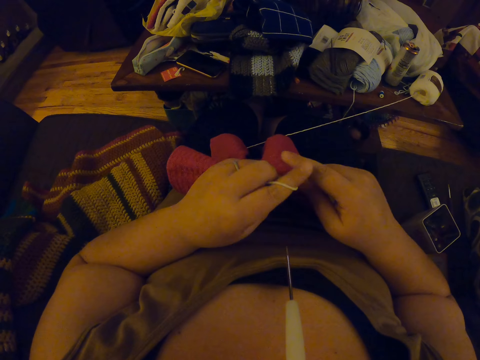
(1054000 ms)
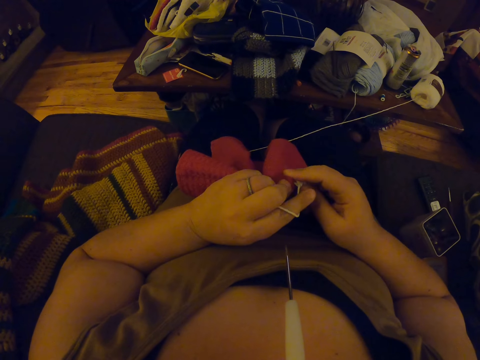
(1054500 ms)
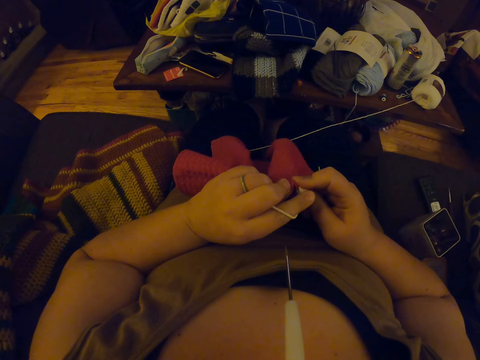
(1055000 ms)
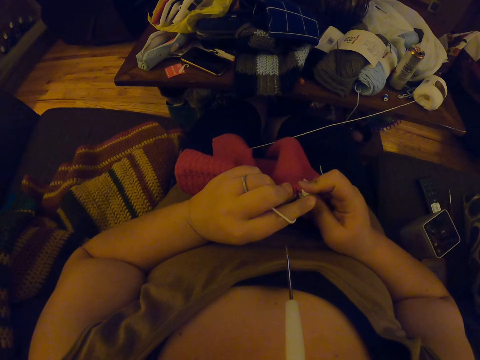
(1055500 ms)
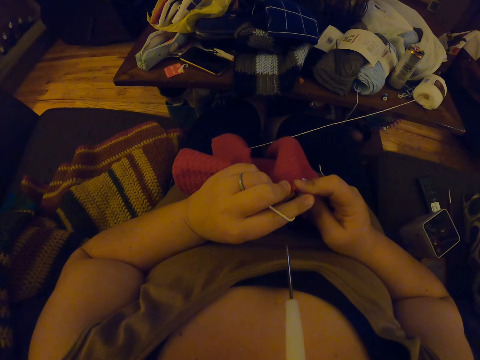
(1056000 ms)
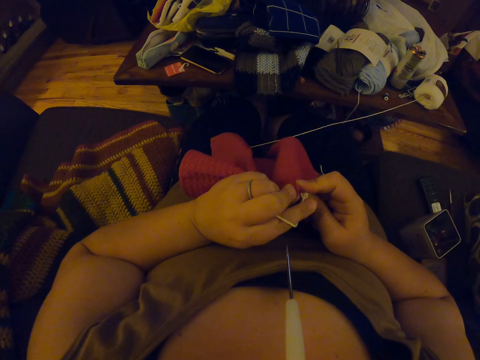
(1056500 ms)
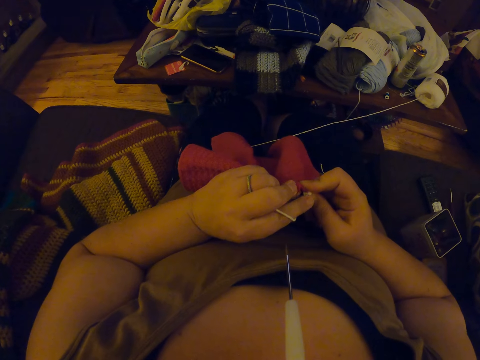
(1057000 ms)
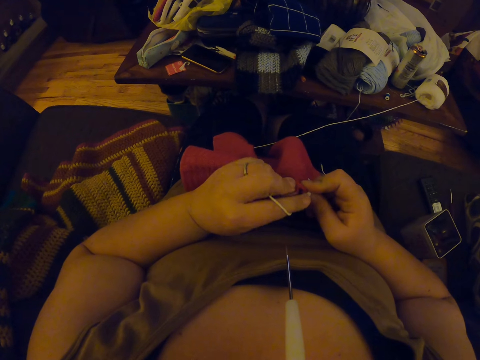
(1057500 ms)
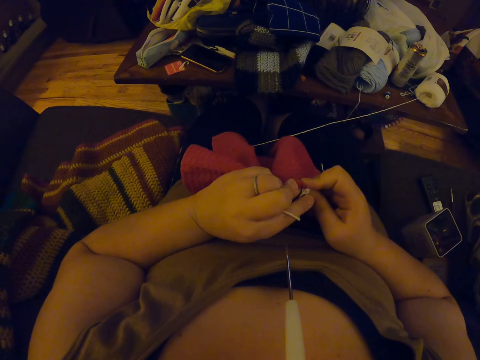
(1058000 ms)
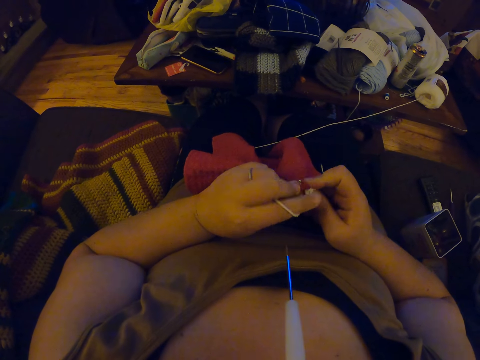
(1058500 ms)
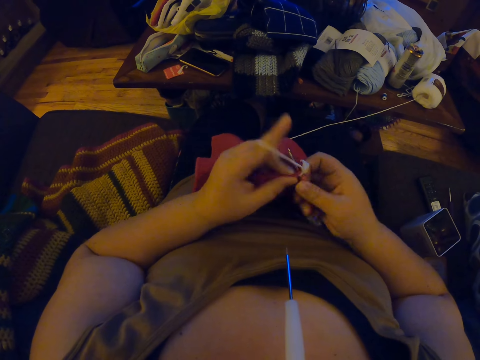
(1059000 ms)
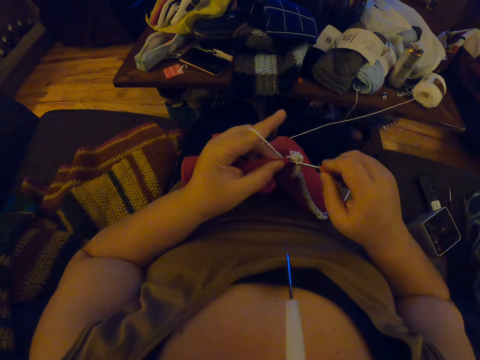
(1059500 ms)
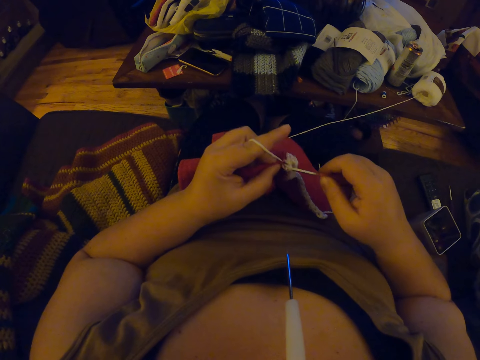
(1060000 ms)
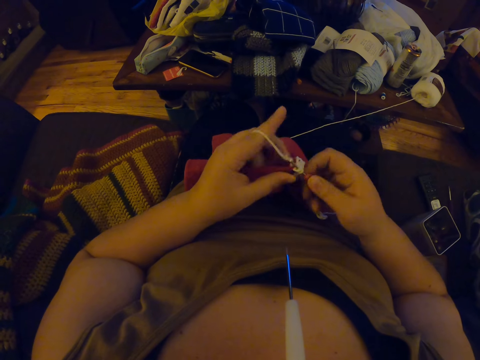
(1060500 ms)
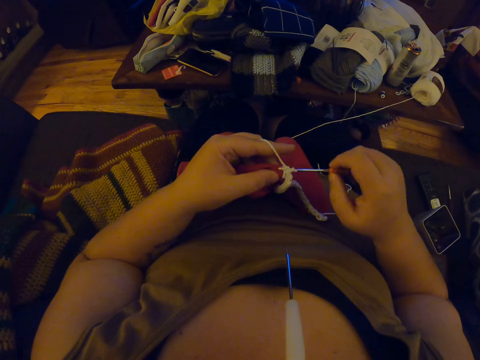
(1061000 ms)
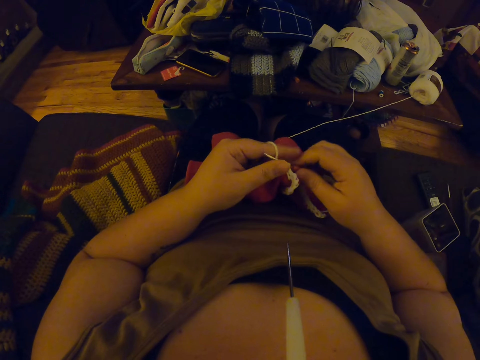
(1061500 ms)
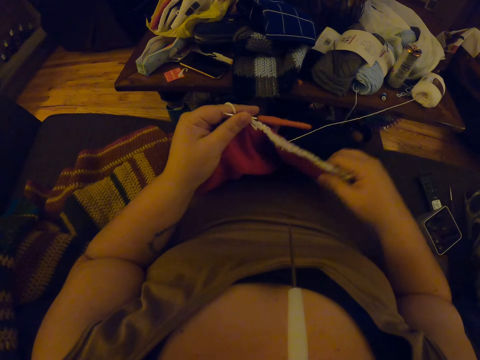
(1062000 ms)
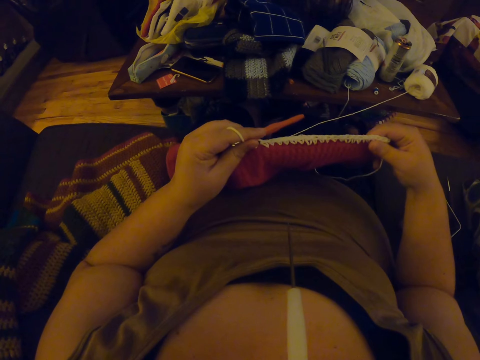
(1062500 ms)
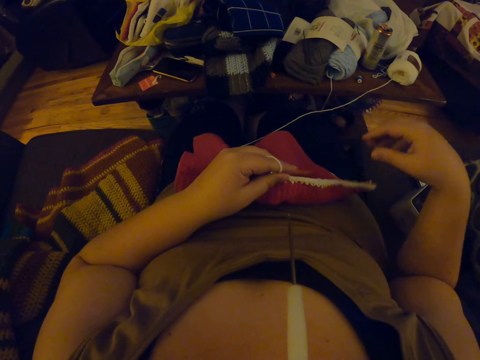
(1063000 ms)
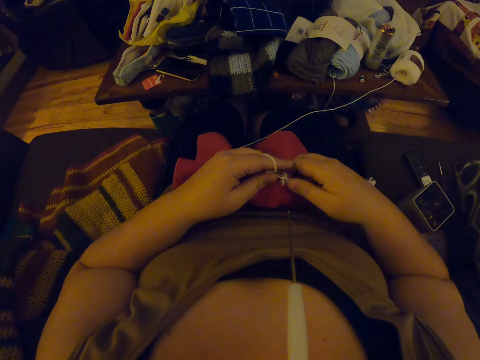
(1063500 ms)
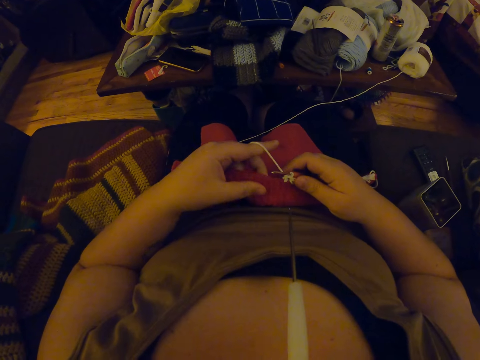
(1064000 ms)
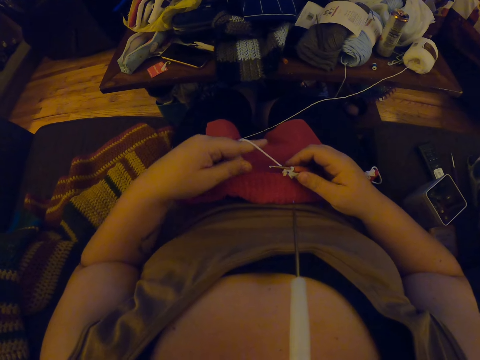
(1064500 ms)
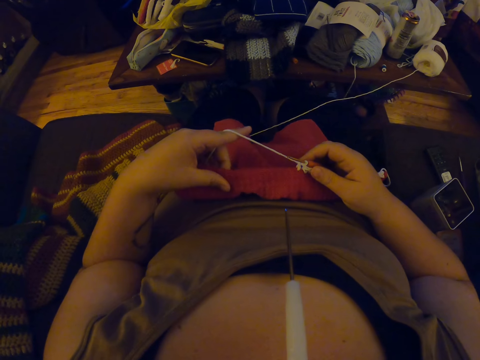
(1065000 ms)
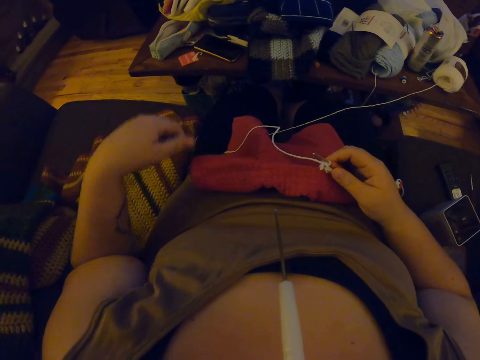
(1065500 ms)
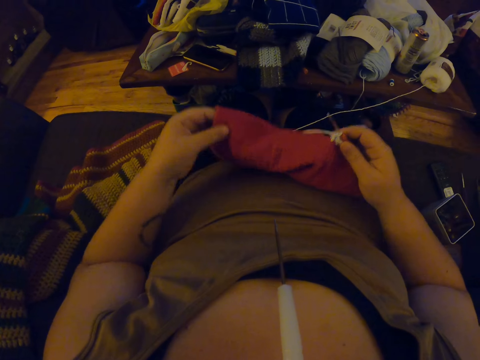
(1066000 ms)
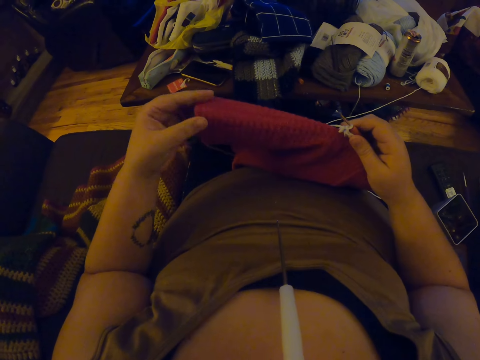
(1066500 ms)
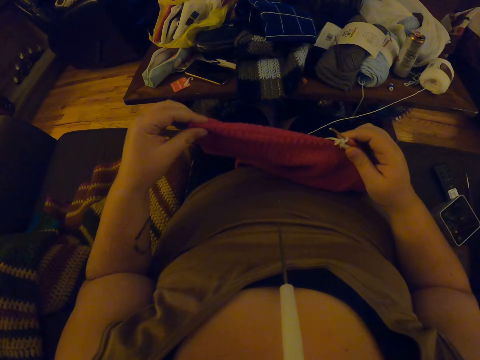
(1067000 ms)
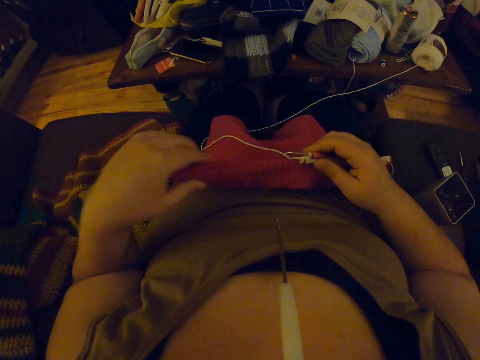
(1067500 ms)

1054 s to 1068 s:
The camera wearer sews clothes using a crochet hook. She adjusts the edge of the crochet with her right hand. She adjusts the edge of the crochet with her left hand.

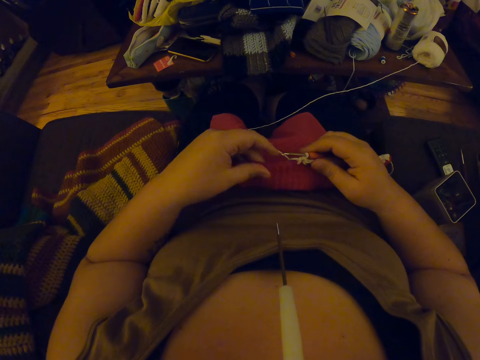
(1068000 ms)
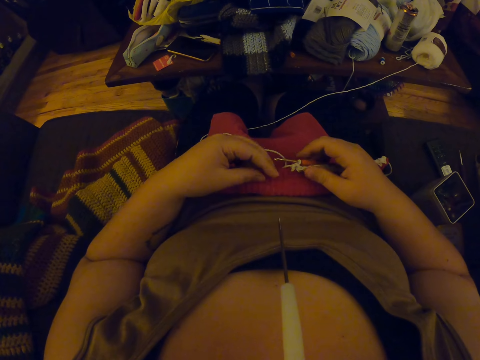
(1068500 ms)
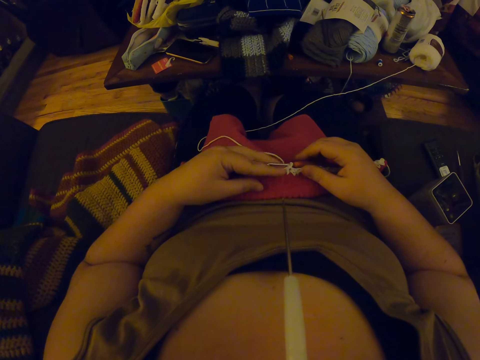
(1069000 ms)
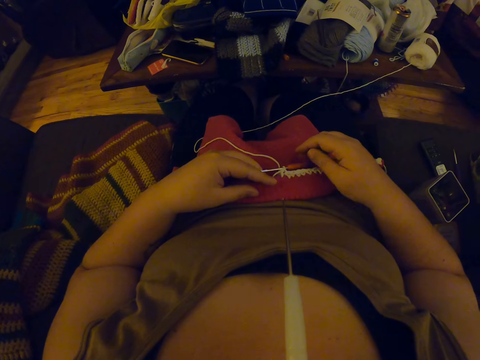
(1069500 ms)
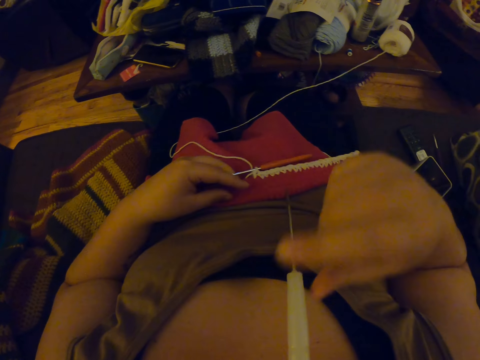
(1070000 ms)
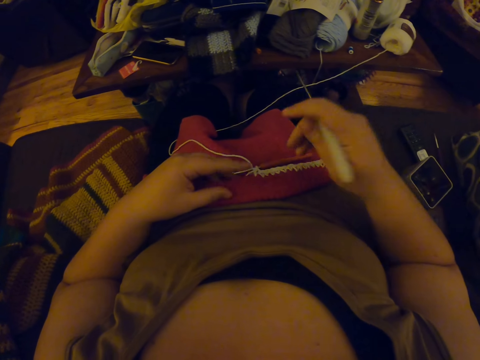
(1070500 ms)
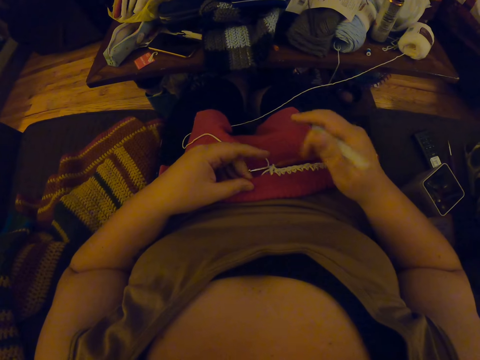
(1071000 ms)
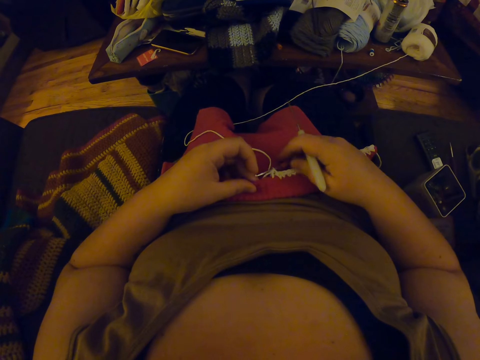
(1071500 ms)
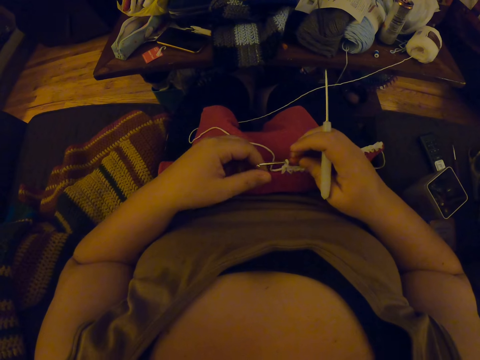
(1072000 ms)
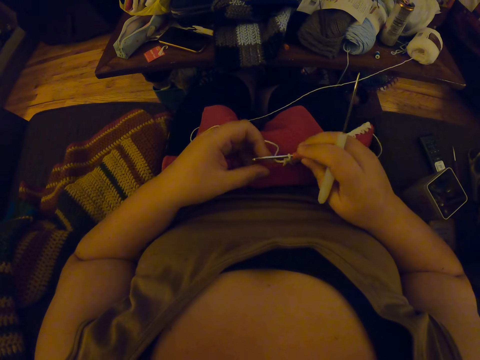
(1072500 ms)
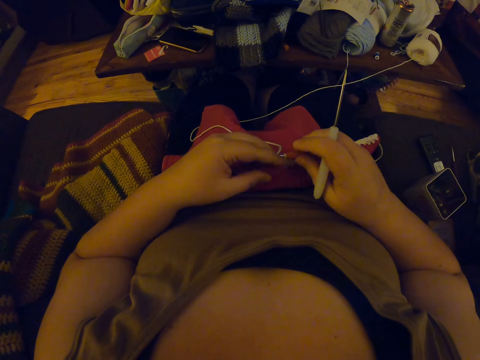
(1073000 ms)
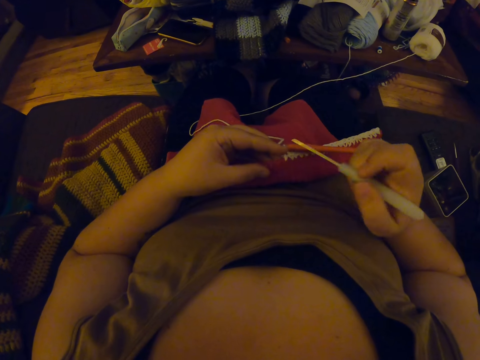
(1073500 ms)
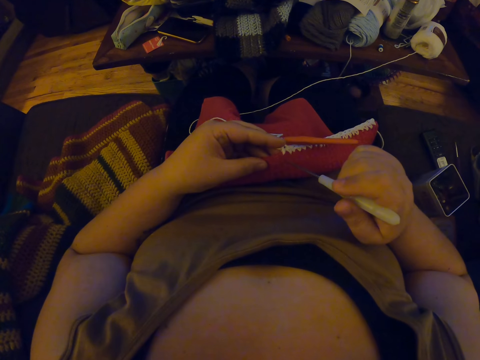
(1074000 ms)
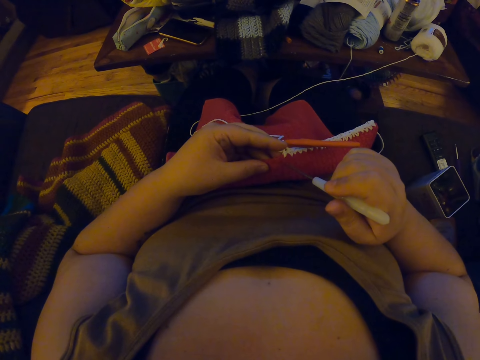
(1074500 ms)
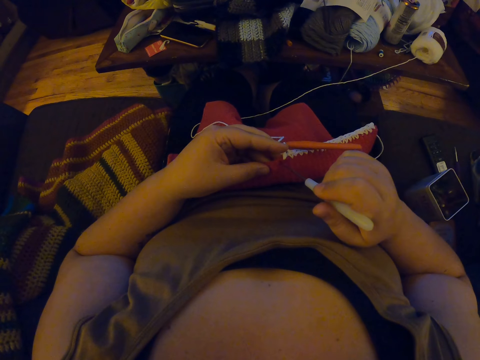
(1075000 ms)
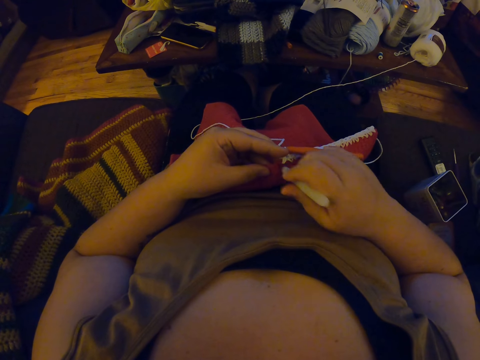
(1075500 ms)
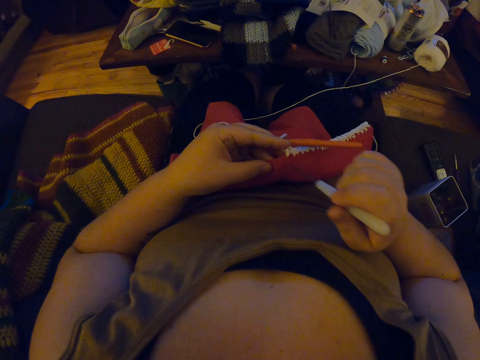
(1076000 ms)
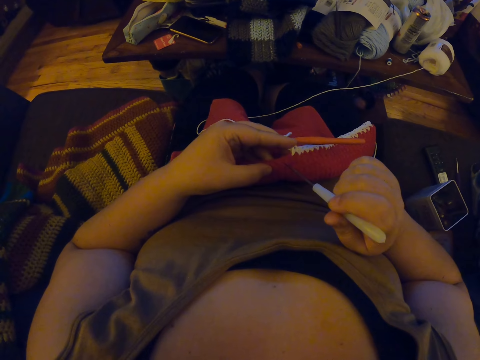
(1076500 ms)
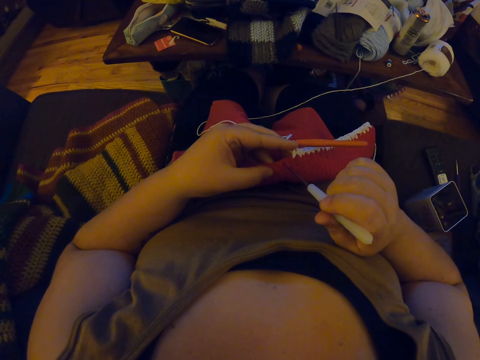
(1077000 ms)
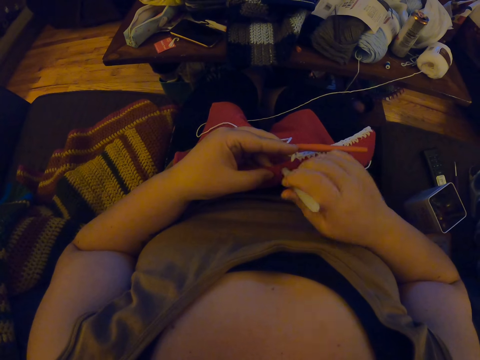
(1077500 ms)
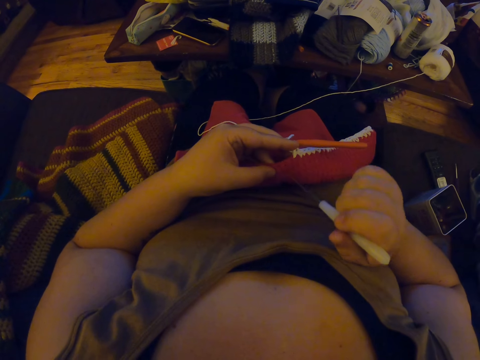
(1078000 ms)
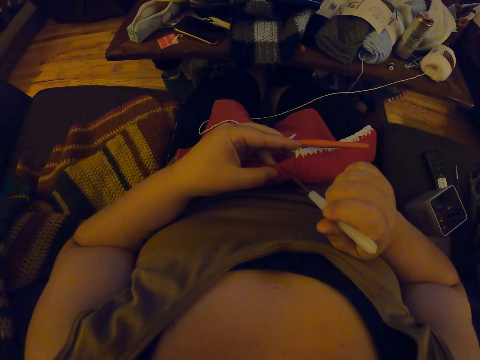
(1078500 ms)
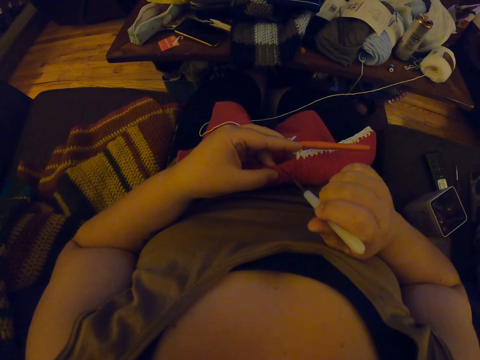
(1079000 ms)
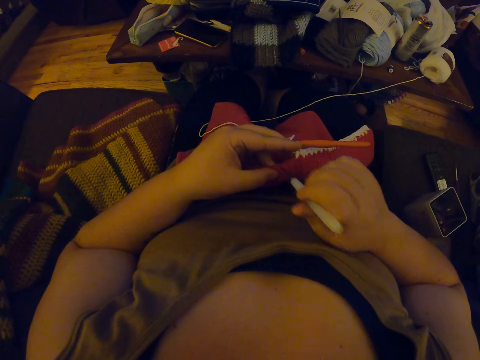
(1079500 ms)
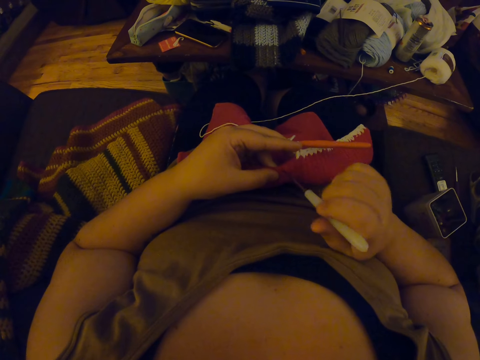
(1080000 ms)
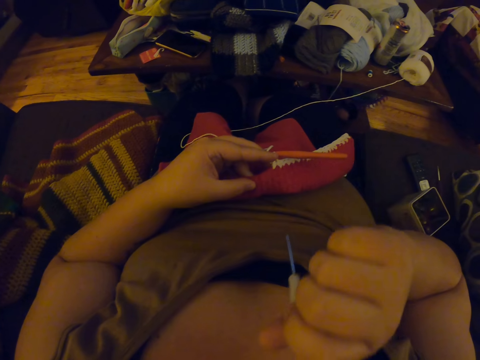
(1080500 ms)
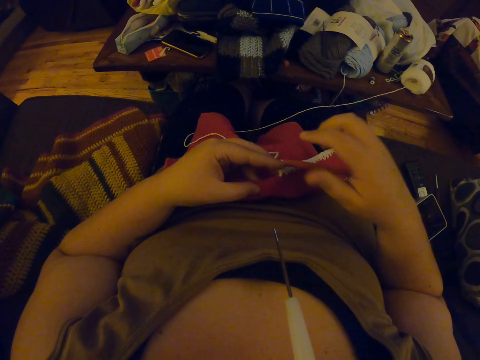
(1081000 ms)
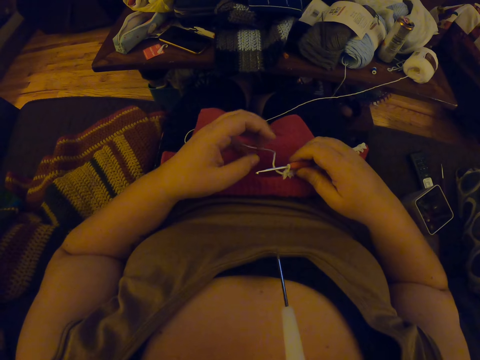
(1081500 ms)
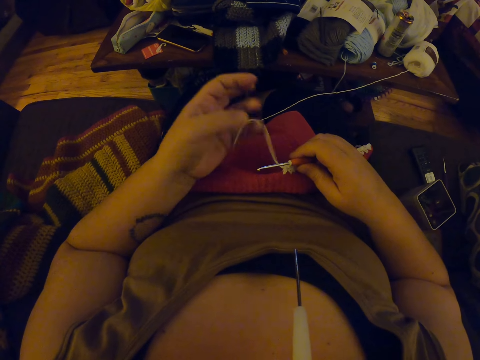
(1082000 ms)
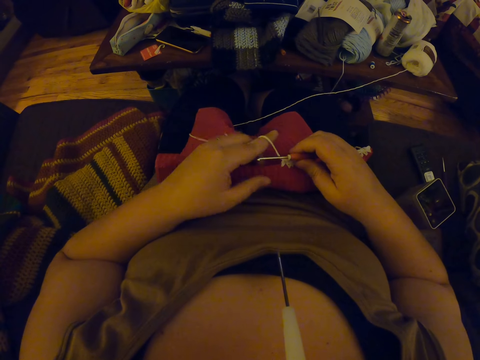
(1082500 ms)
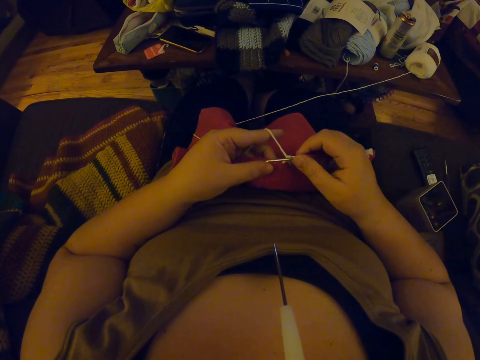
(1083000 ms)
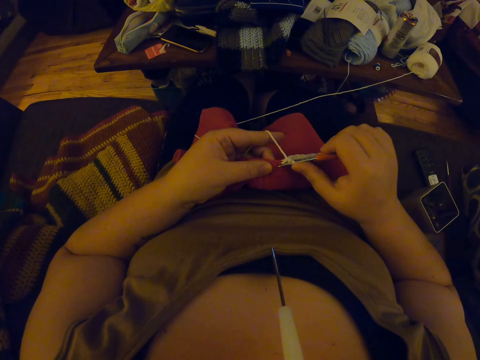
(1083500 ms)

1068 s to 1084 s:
The camera wearer removes the crochet hook from her mouth with her right hand. She passes the crochet hook on her lap with her right hand to her left hand. She makes holes on the crochet with the crochet hook. She sews clothes using the crochet hook. She puts the crochet hook back into her mouth. She holds the crochet hook with her right hand. She wraps the yarn around her left hand.
